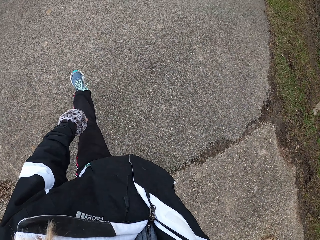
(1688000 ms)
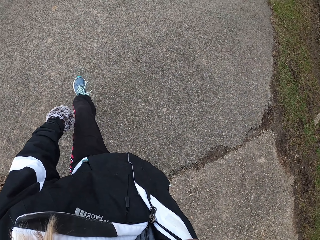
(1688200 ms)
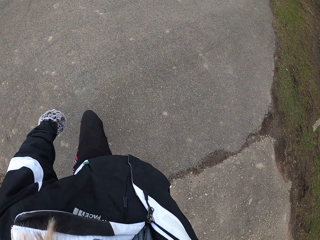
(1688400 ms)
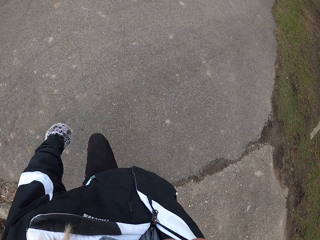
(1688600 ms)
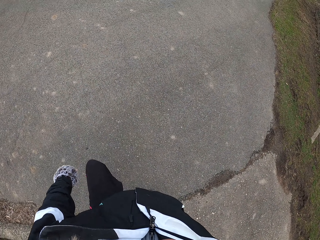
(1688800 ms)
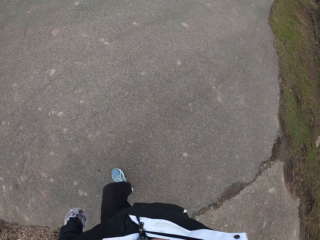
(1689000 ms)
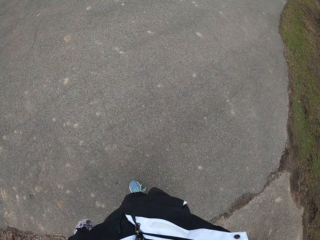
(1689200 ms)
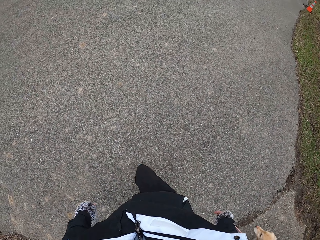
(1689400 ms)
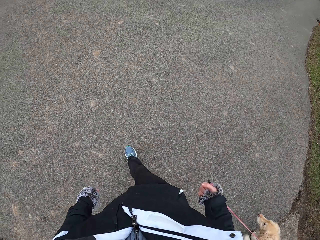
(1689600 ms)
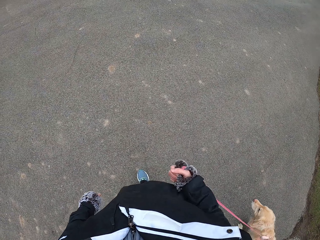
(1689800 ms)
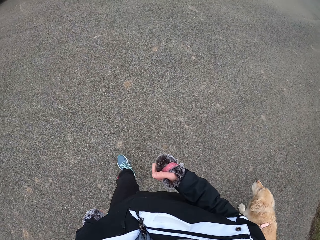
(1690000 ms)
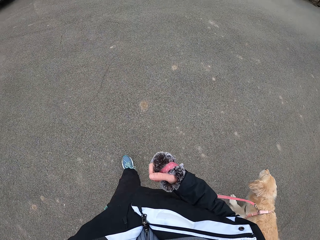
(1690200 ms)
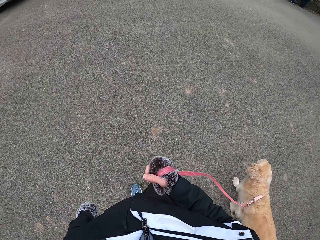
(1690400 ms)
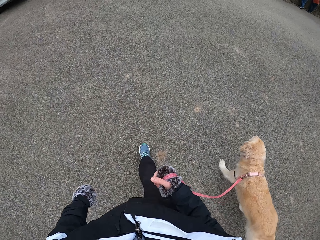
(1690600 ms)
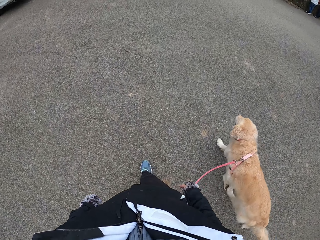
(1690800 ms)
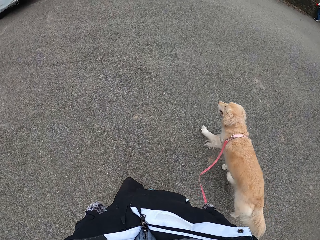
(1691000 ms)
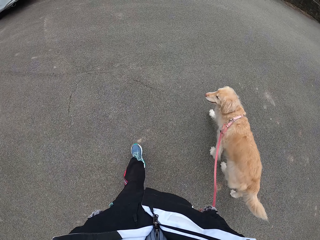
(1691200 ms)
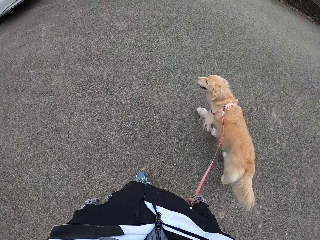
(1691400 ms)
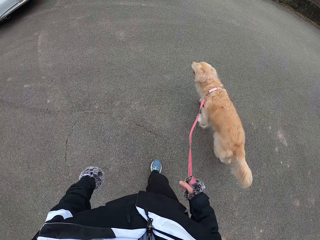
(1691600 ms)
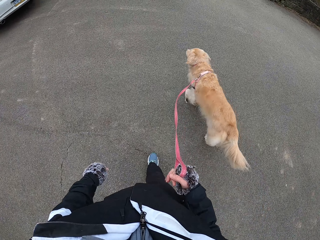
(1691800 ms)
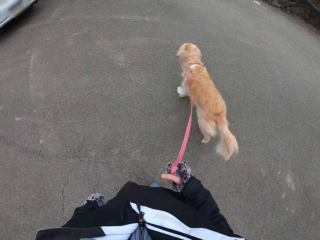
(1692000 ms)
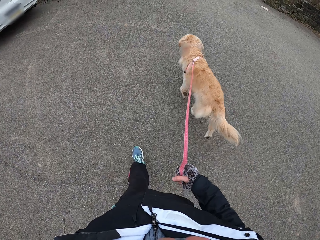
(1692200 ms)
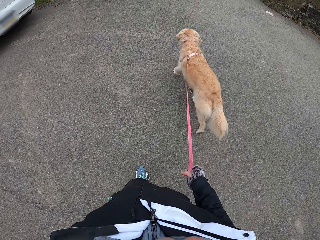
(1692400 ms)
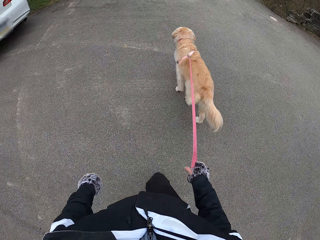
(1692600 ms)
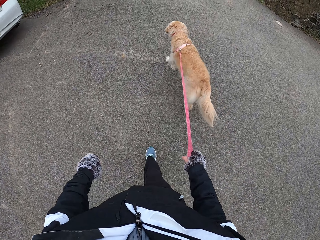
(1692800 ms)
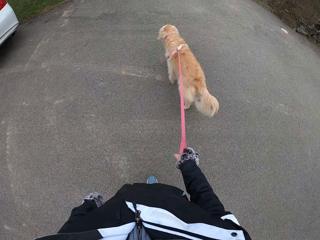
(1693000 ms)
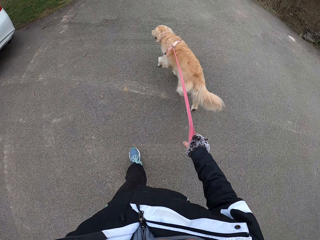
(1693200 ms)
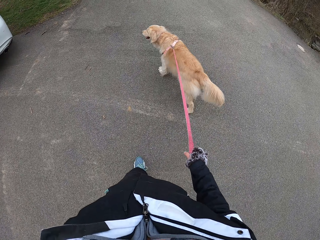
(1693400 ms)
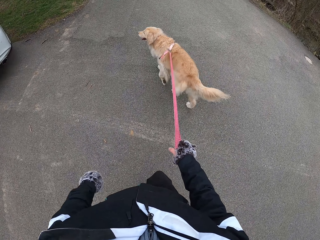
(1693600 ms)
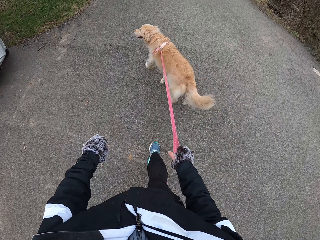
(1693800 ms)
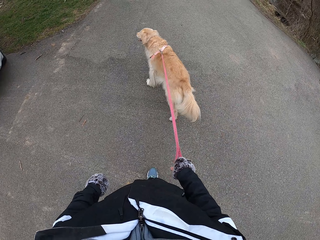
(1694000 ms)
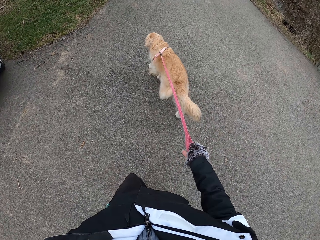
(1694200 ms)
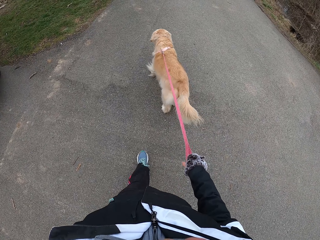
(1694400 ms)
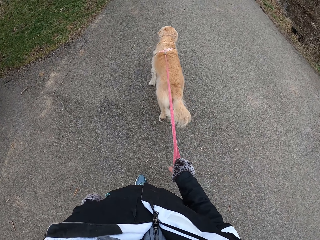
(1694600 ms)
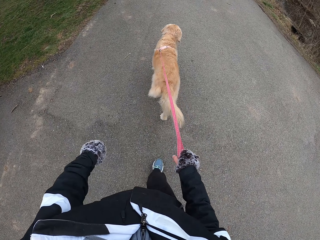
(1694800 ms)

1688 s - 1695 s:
The camera wearer swings the left leg. They walk and pull the leash.

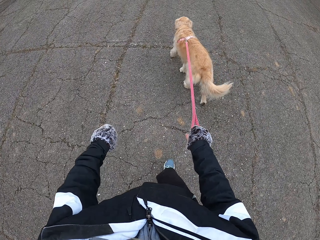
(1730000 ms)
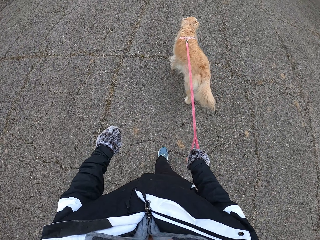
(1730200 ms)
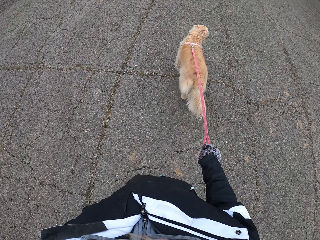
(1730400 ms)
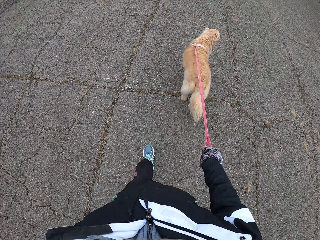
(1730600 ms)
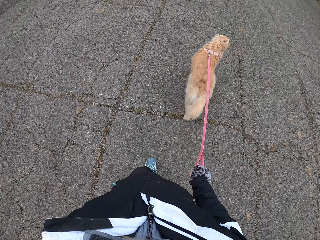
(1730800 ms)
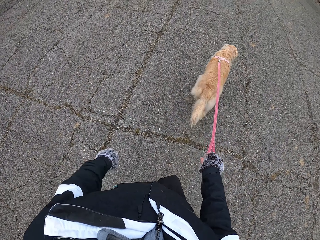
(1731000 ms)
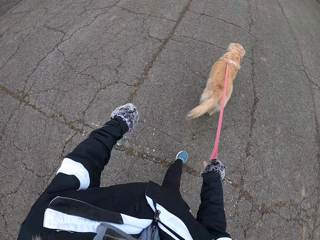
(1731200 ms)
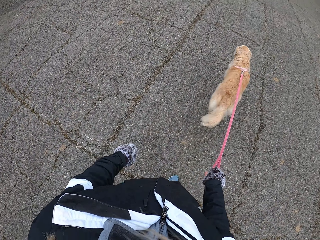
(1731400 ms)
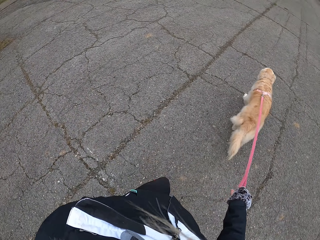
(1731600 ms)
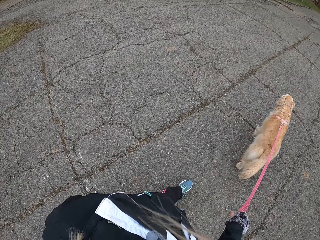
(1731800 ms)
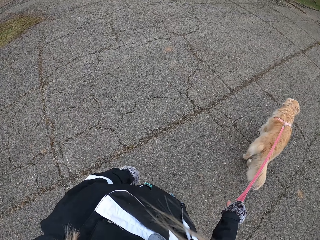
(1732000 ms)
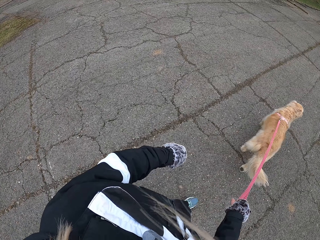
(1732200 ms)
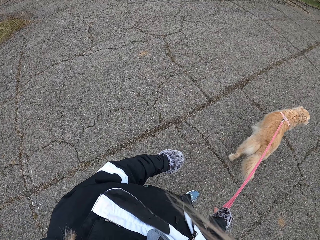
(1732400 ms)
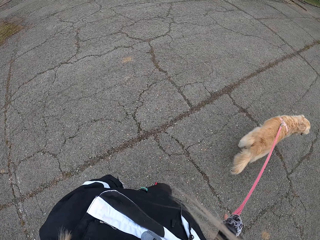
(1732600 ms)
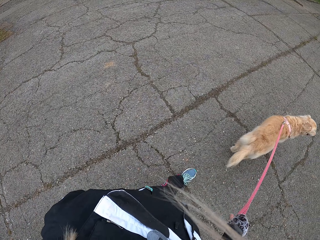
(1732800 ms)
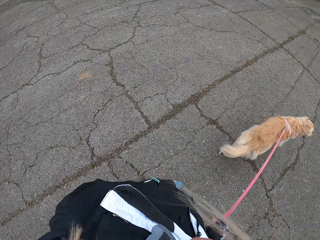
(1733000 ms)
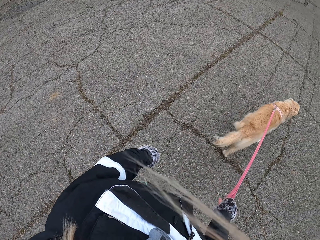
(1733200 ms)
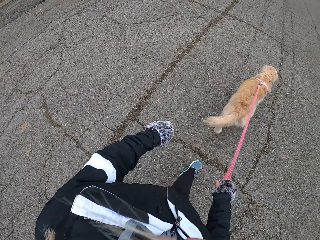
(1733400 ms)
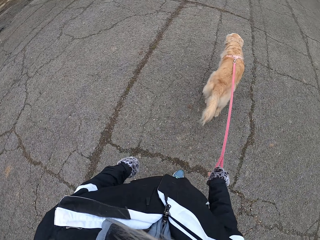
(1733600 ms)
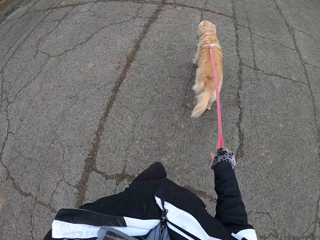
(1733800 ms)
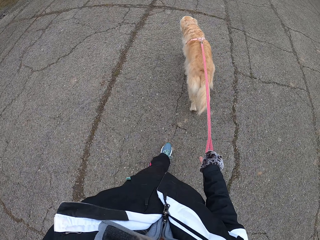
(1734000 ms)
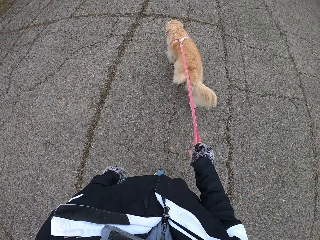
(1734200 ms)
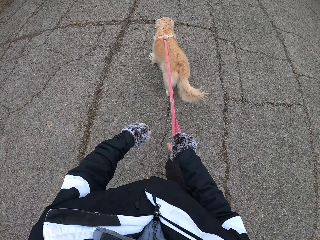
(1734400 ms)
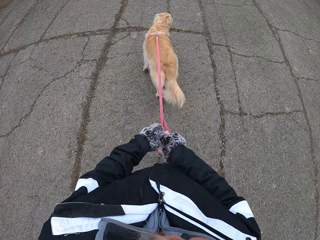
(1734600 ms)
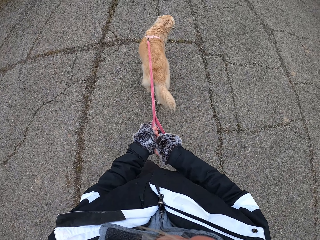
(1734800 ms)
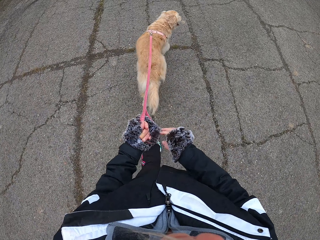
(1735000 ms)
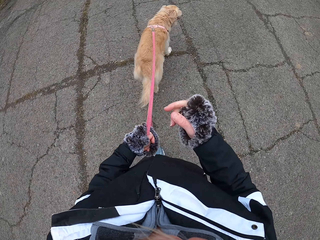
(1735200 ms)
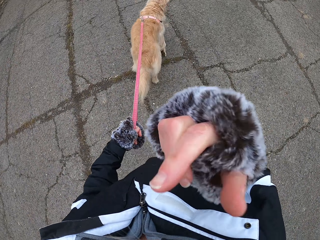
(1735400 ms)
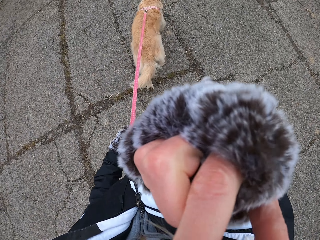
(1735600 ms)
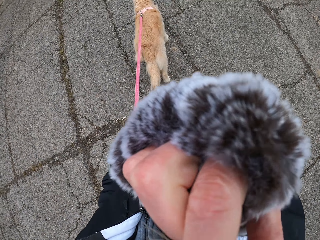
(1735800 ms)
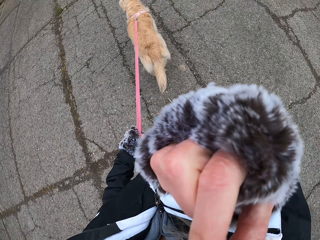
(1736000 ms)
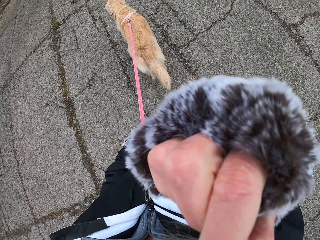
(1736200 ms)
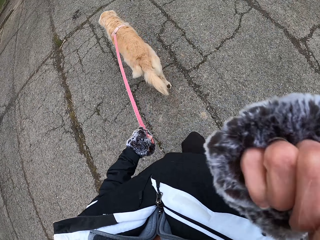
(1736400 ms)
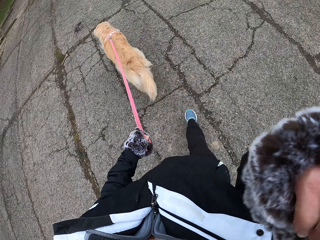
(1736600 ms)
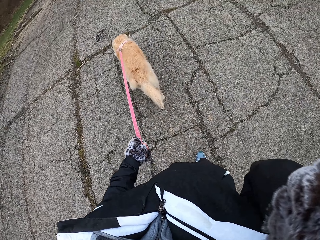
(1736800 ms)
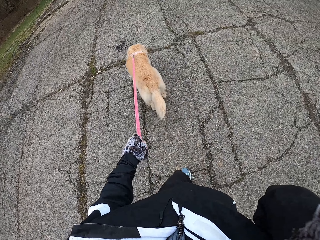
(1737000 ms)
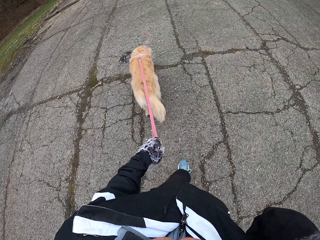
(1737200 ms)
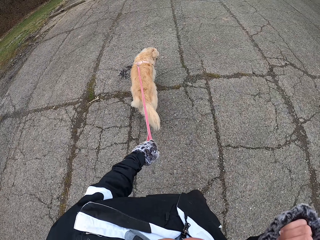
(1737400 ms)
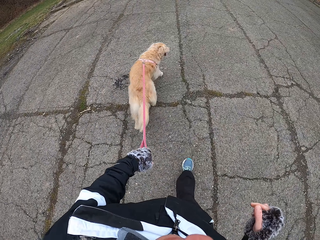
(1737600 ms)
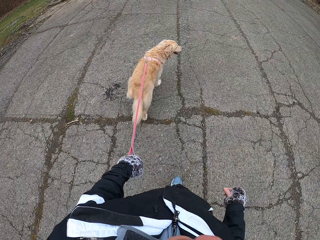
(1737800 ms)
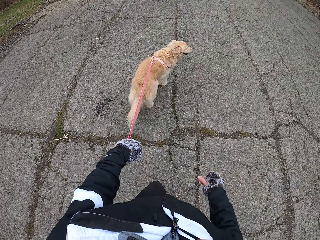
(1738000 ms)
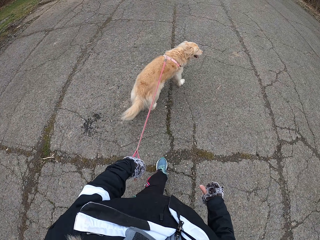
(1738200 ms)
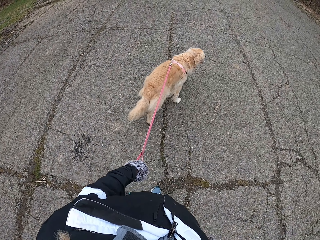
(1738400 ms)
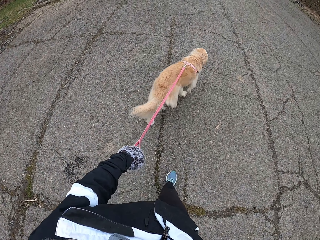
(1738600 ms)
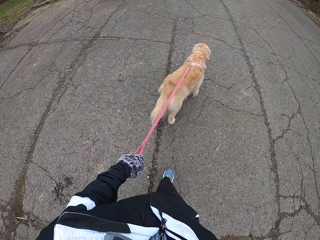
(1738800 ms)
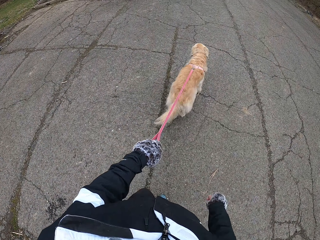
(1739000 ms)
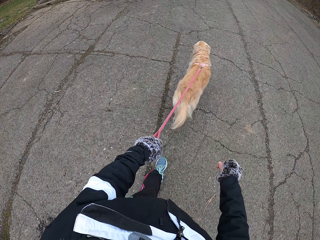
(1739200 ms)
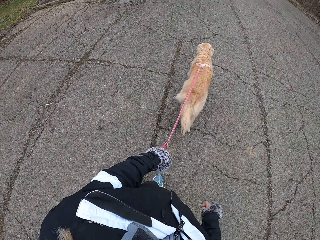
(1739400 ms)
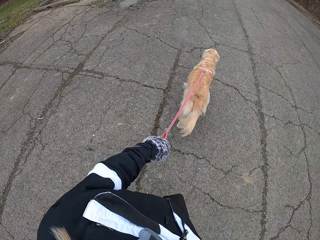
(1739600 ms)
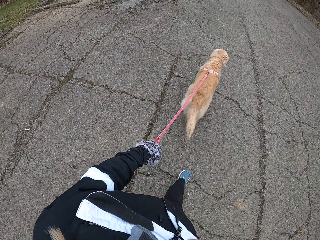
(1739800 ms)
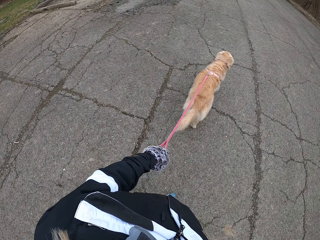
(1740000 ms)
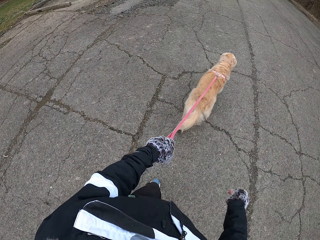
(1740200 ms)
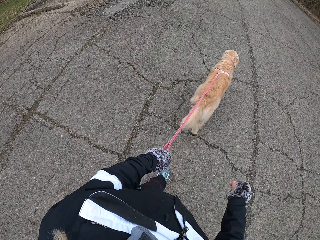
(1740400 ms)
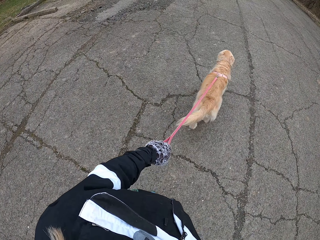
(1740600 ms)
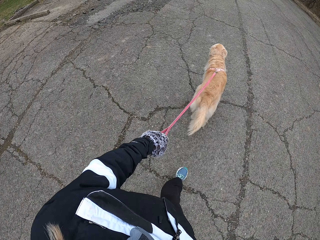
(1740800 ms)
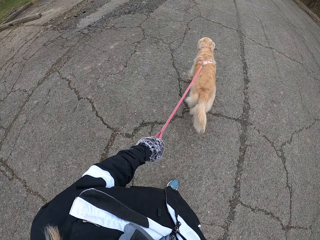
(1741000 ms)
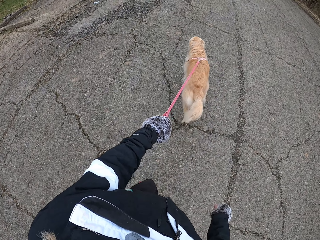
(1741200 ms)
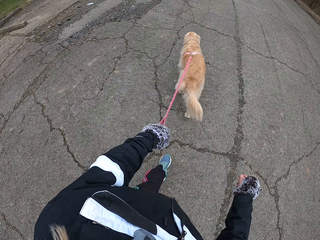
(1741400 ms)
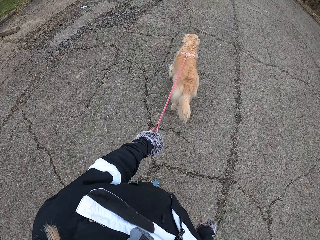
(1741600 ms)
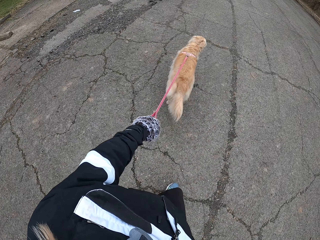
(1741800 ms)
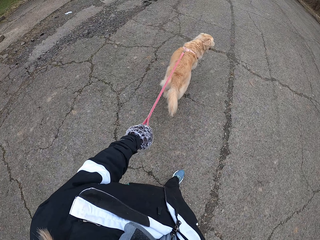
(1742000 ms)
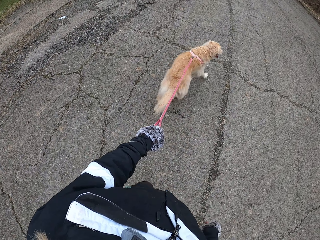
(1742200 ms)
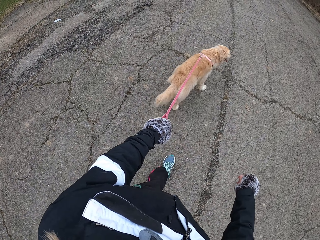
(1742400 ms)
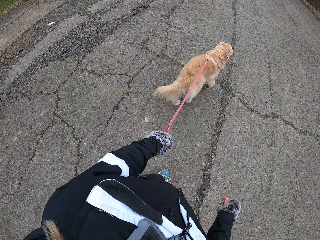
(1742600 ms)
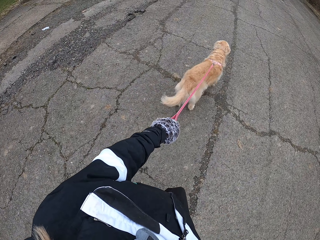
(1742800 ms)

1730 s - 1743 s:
The camera wearer looks around. He passes the leash to the left hand and lifts the hand. He walks with his dog on the pathway. He adjusts the camera. He lowers the hand.

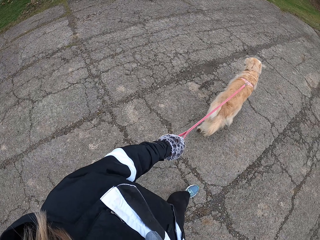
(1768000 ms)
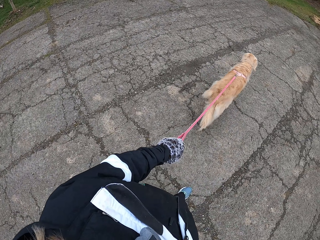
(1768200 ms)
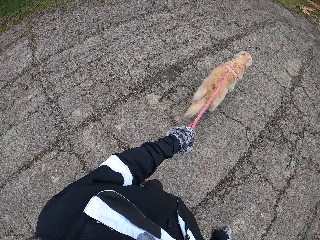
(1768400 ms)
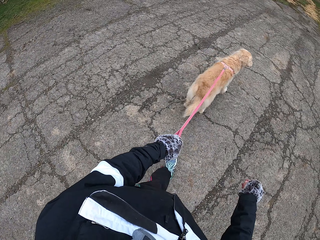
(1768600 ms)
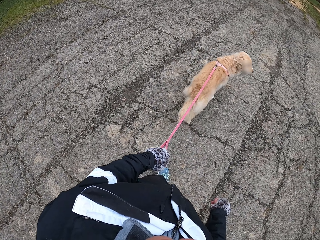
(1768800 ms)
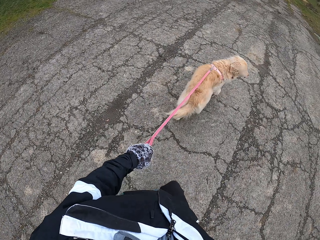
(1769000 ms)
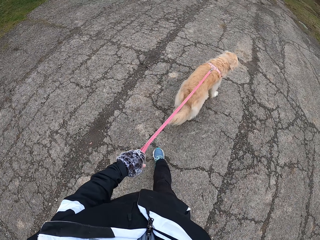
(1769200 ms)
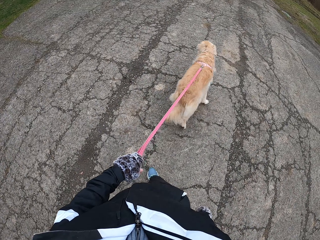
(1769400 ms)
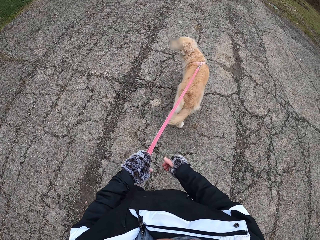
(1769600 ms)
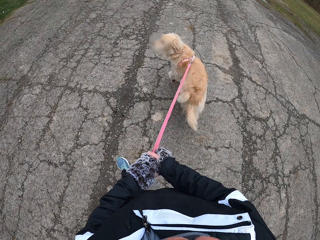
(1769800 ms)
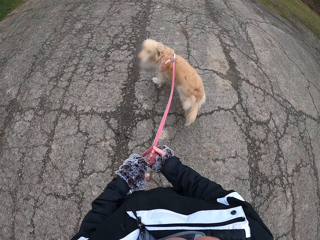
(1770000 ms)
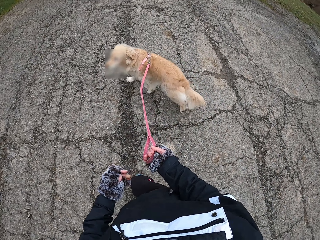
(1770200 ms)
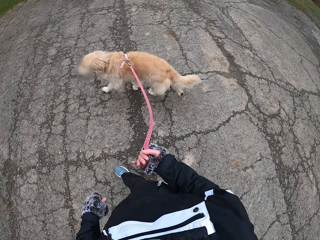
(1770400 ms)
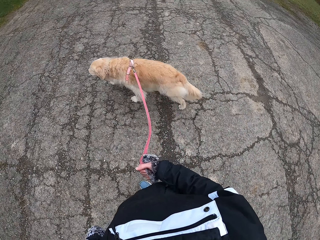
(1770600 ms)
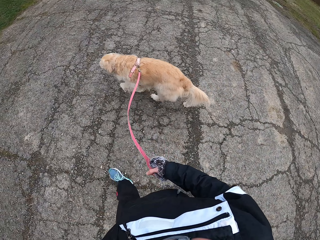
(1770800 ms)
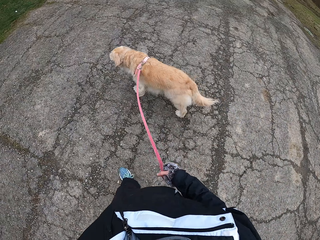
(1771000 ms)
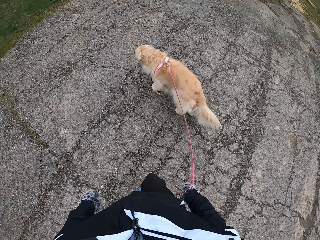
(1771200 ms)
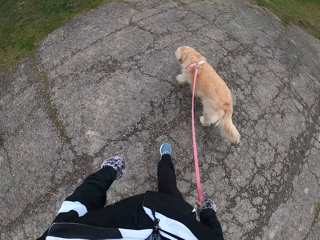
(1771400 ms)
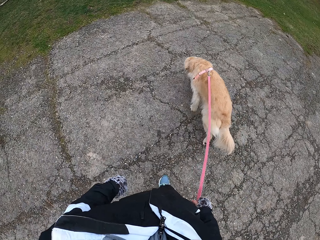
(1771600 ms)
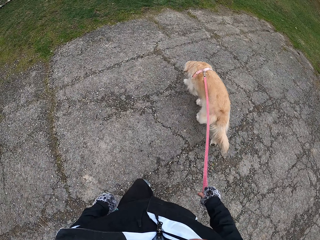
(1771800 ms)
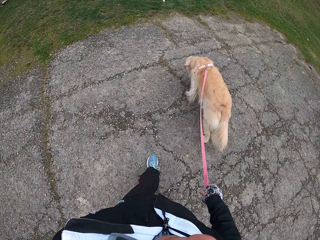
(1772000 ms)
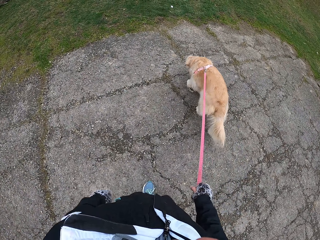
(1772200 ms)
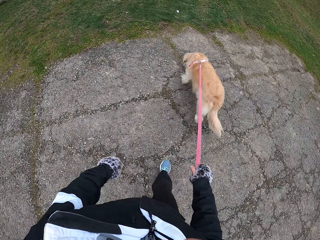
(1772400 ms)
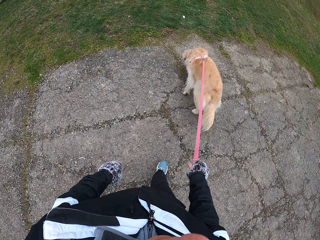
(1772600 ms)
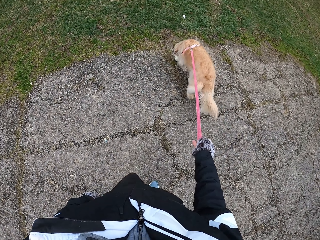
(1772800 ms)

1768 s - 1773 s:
The camera wearer passes the leash to the right hand.
